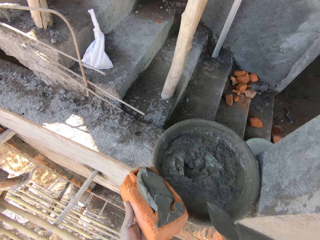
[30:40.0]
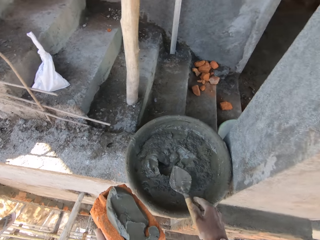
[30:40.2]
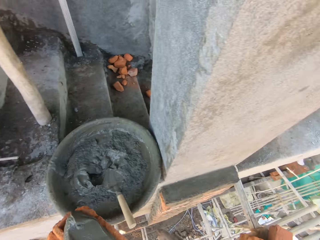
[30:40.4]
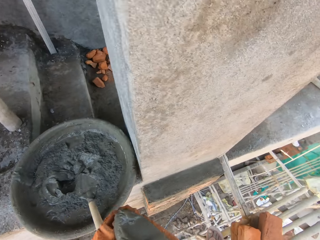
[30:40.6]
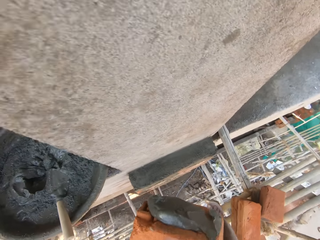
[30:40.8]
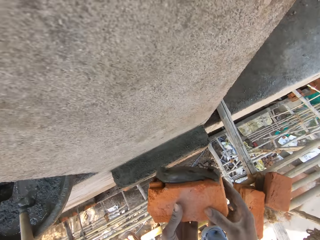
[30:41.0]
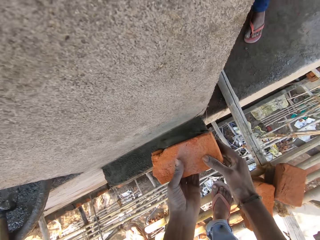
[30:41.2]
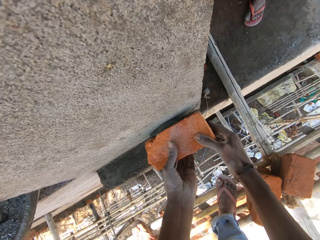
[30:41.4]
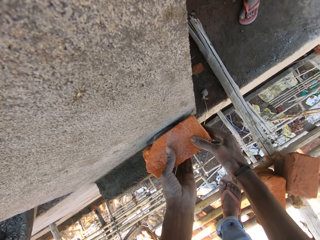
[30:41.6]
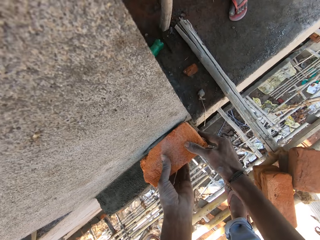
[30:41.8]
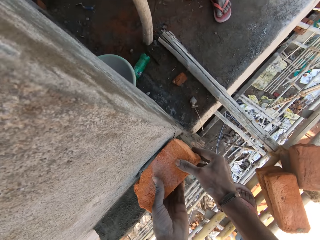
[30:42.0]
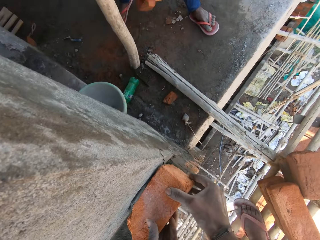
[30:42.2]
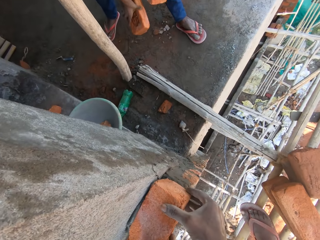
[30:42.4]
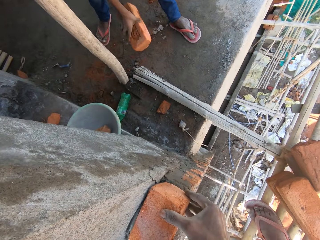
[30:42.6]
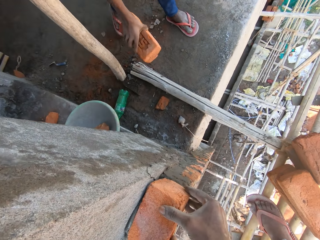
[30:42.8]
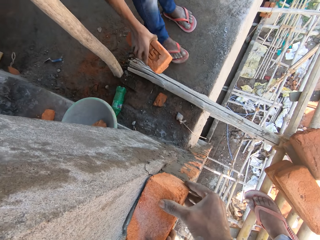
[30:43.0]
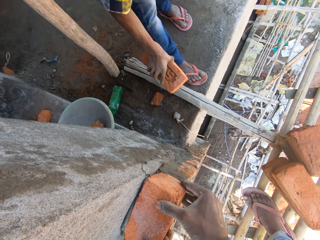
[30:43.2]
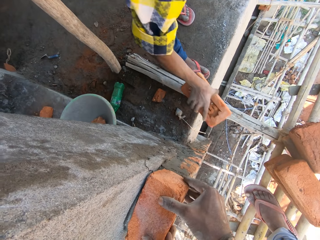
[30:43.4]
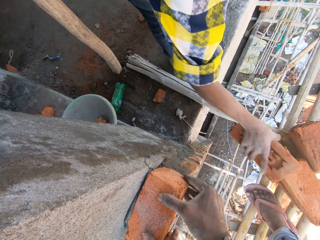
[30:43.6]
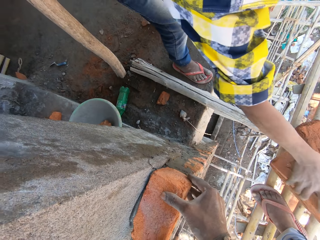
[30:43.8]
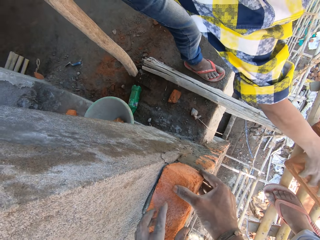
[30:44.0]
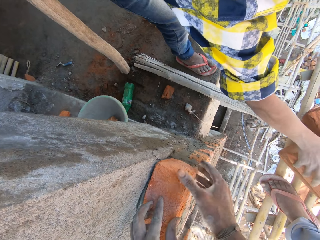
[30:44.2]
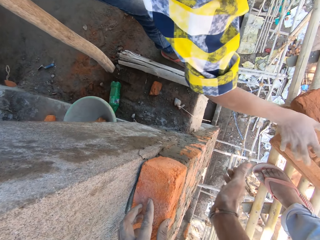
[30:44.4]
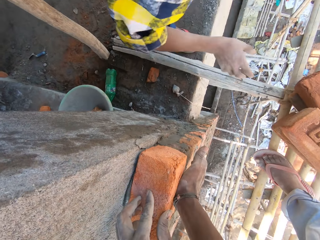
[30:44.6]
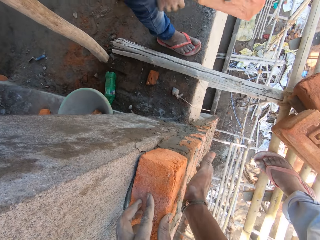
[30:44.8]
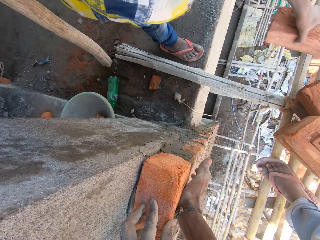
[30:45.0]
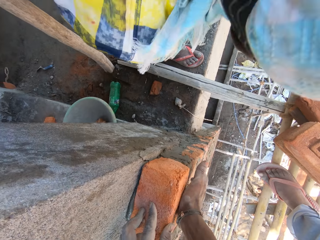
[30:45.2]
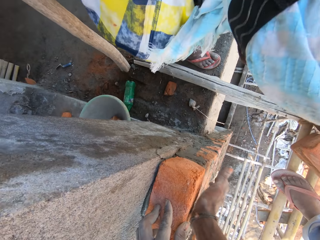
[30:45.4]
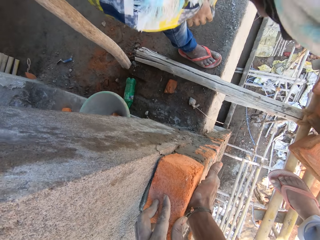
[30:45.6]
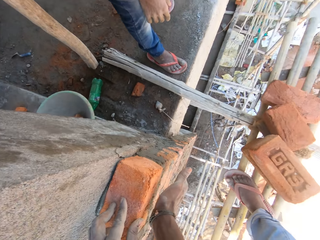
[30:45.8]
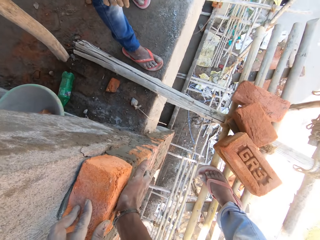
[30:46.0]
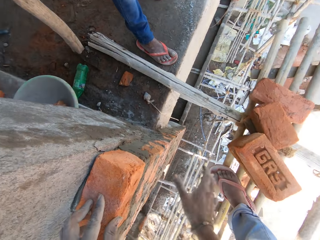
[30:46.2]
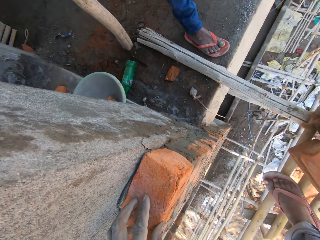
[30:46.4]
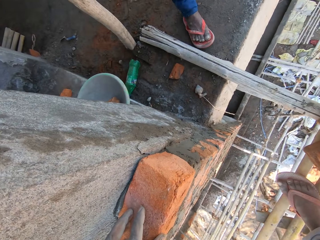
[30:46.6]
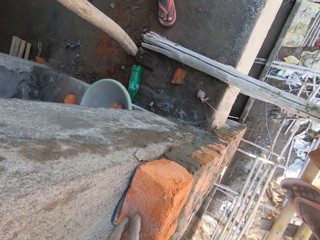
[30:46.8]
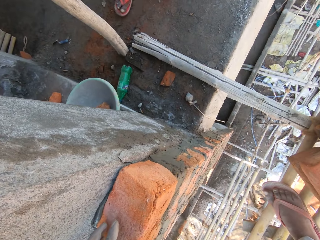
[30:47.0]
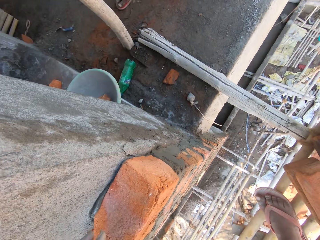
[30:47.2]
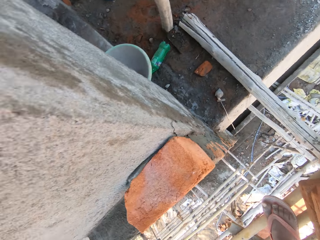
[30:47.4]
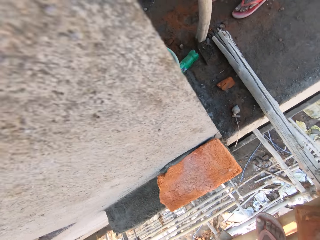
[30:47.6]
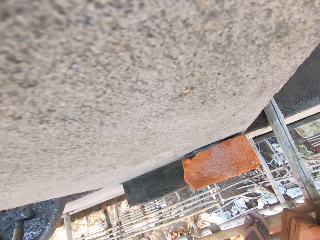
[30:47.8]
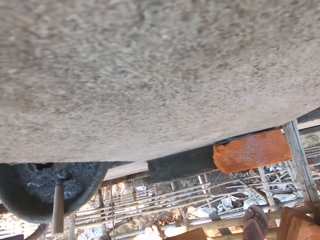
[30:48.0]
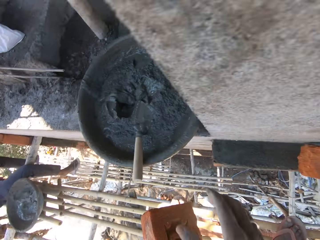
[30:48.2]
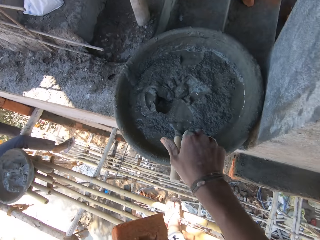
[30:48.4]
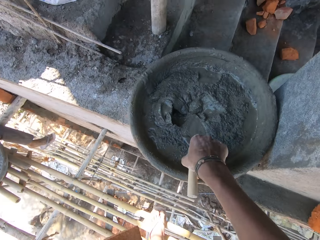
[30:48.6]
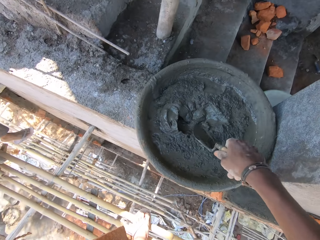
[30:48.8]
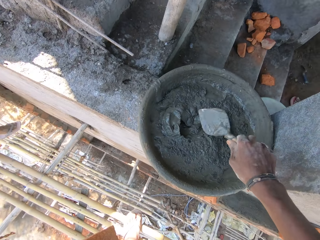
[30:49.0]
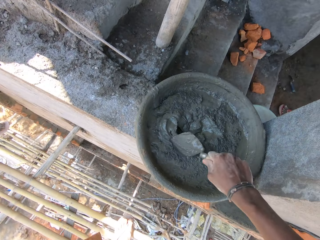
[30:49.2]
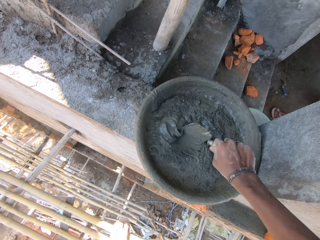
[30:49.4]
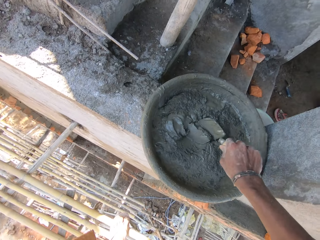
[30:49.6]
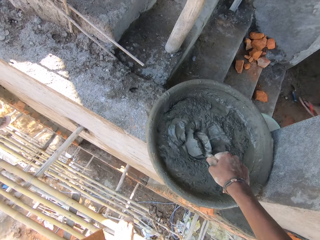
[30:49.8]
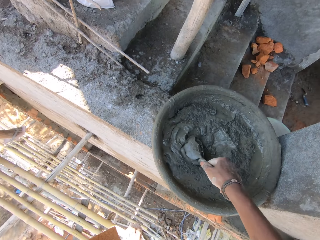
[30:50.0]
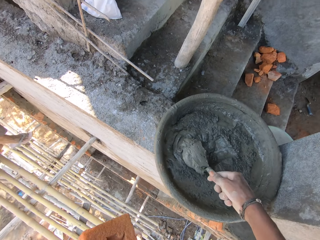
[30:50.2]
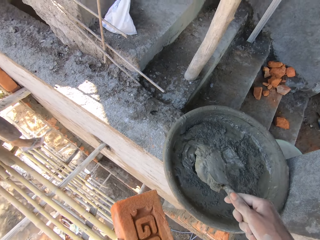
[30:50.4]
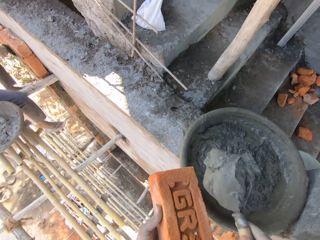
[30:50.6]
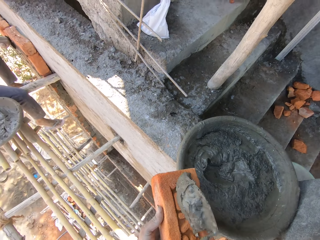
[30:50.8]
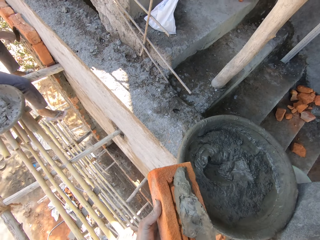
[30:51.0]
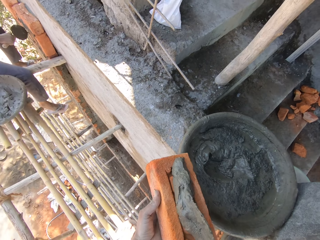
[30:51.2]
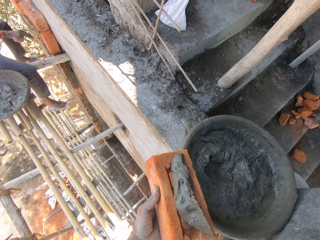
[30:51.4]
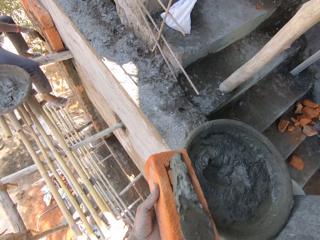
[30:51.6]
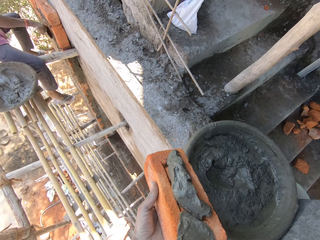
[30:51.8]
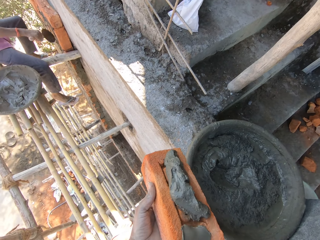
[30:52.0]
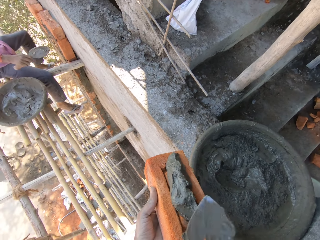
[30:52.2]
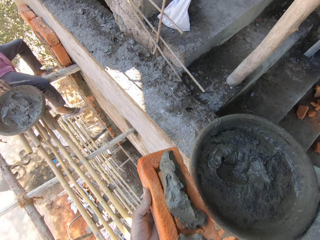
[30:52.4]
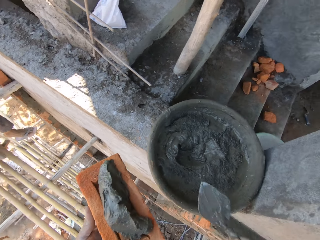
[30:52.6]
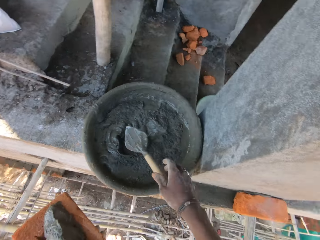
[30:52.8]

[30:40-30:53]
The camera wearer places the brick on a wall with both hands. A man drops a brick in his right hand on the bricks on the bamboo. The camera wearer taps the brick. He picks up the trowel. He puts mortar on the brick from a cement pan with the trowel in his right hand. He mixes the concrete with the trowel. He puts the brick on the wall.

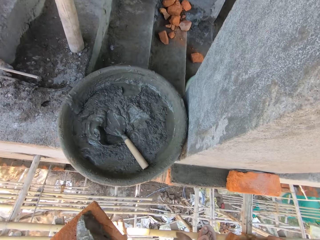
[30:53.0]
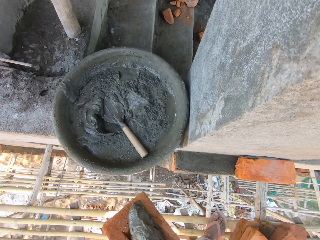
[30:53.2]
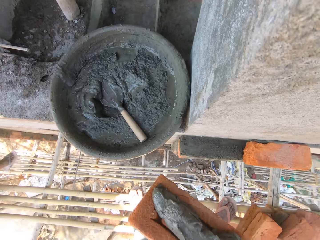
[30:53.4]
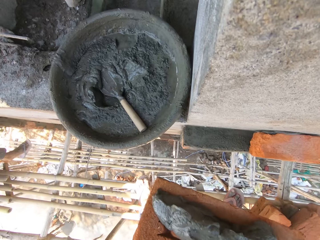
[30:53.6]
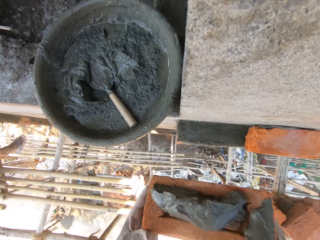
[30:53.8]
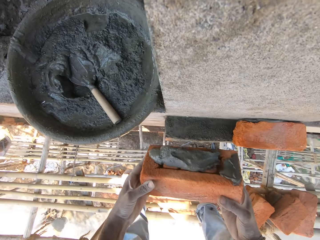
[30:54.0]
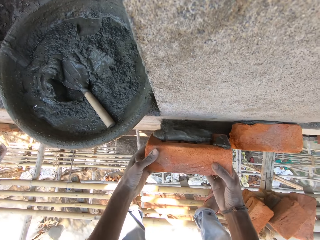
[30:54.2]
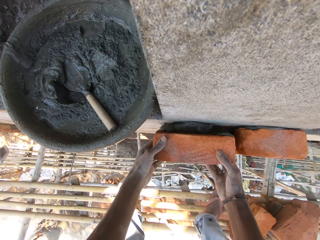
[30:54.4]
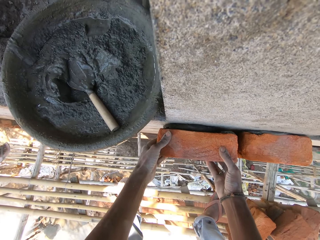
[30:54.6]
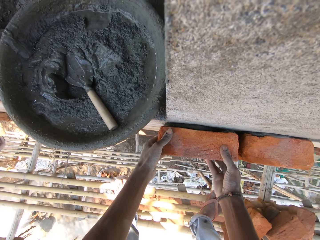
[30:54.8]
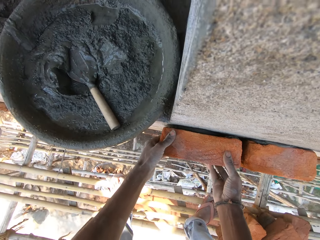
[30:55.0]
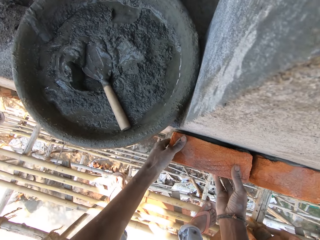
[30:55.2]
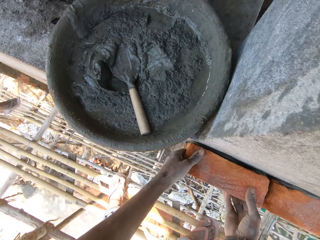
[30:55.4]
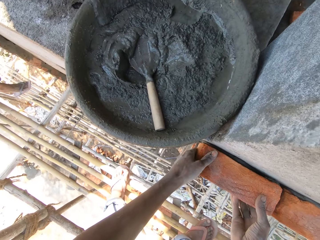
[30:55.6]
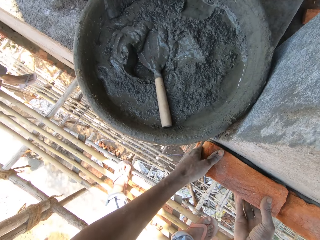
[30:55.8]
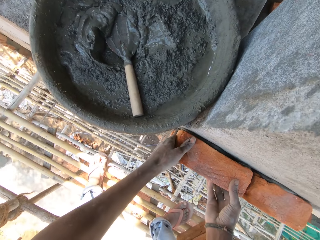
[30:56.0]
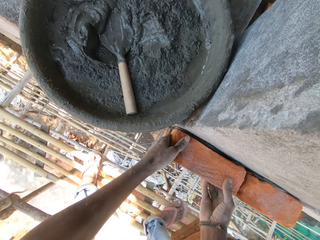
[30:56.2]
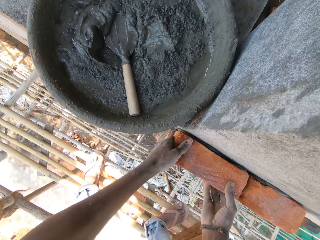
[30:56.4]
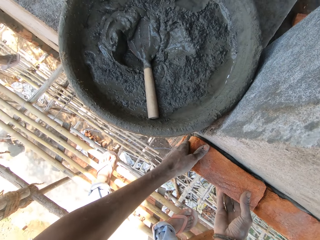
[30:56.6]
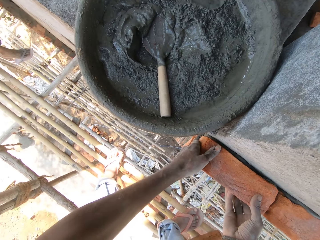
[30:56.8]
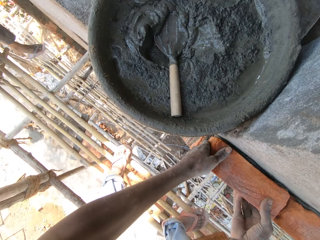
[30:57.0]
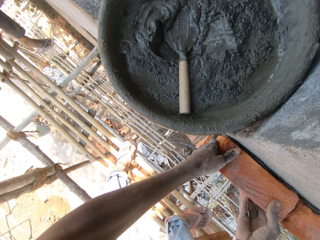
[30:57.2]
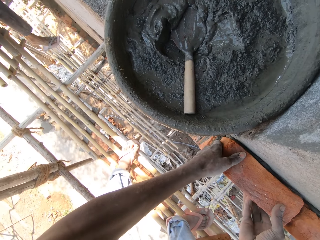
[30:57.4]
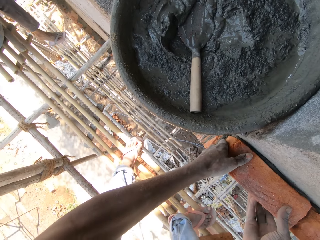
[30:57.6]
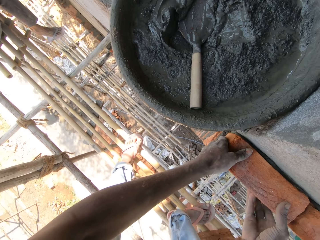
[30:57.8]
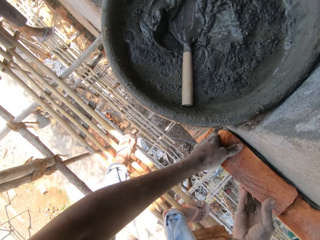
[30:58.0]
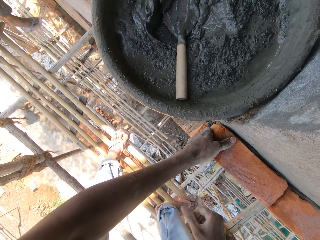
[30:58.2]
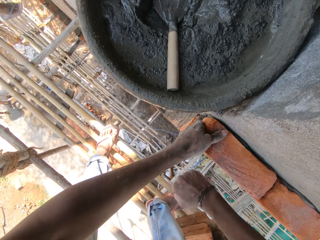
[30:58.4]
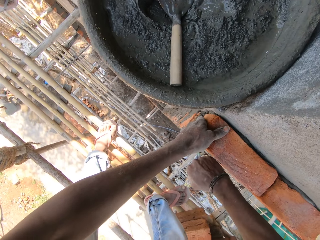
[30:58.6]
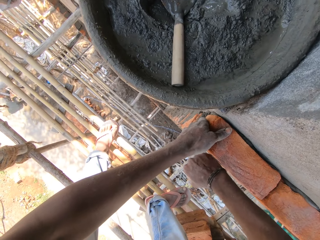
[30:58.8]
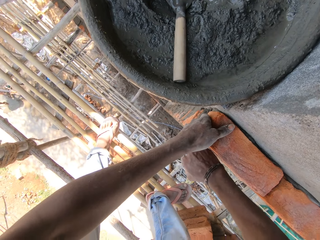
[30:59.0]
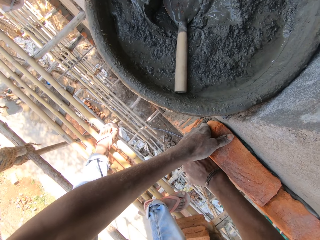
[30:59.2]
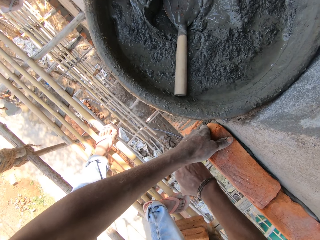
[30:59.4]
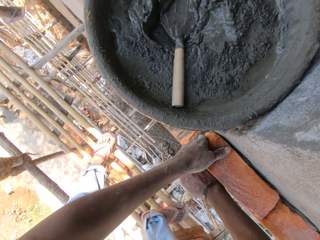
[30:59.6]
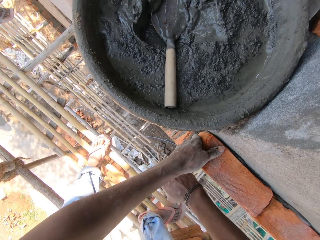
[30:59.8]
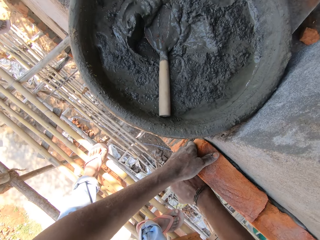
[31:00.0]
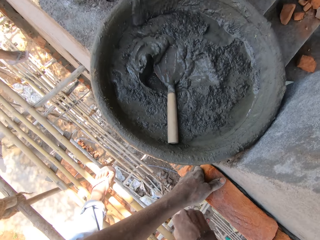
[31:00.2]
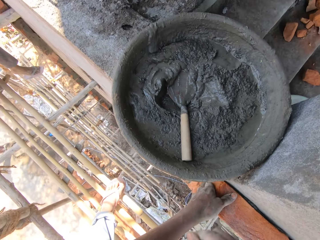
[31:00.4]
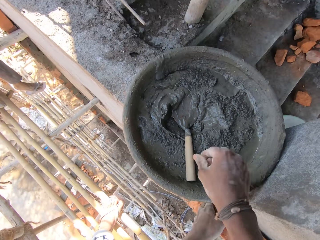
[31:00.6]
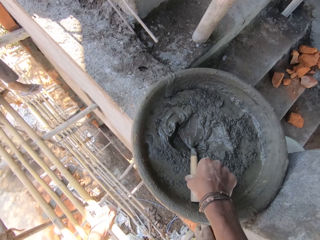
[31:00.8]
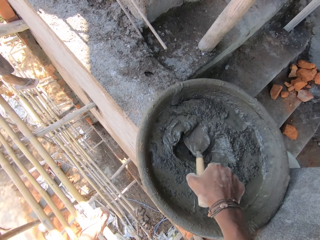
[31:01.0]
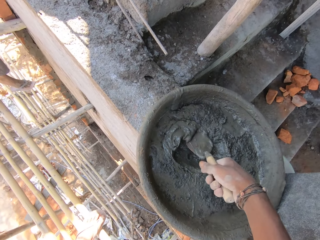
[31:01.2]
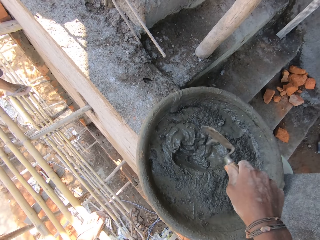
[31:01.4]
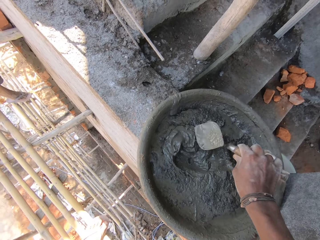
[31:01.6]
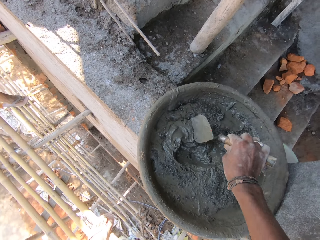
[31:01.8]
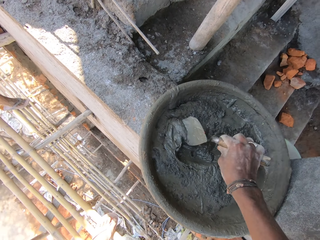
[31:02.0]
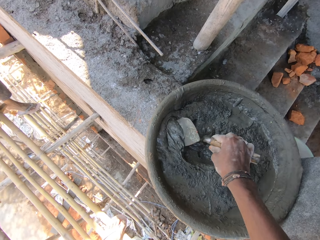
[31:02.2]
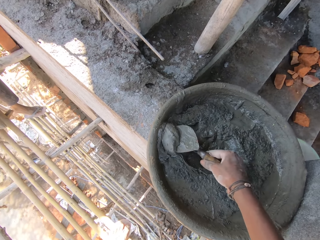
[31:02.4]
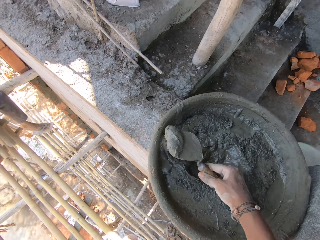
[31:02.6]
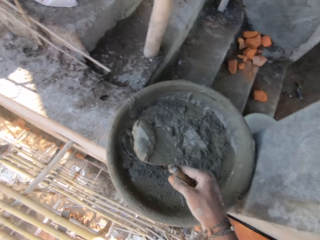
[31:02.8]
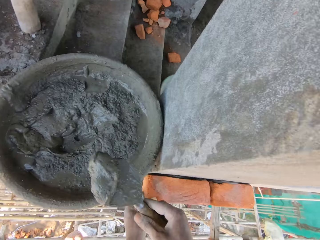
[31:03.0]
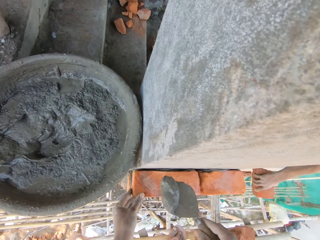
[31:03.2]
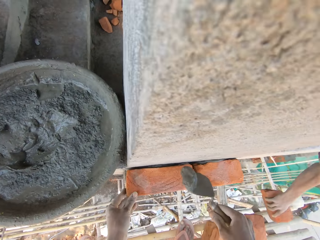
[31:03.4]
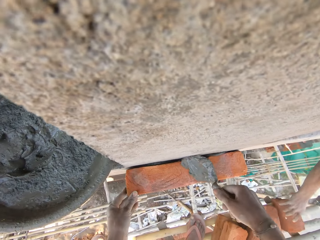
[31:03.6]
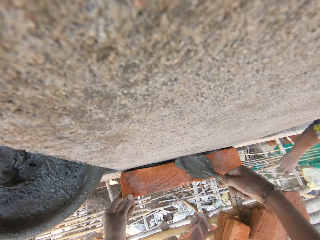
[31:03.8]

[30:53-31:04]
The camera wearer drops the trowel in his right hand in the cement pan. He places the bricks on a wall with both hands. He hits the brick on the wall with his right hand. He takes the trowel in the cement pan with his right hand. He takes the mortar in the cement pan with the trowel in his right hand.
